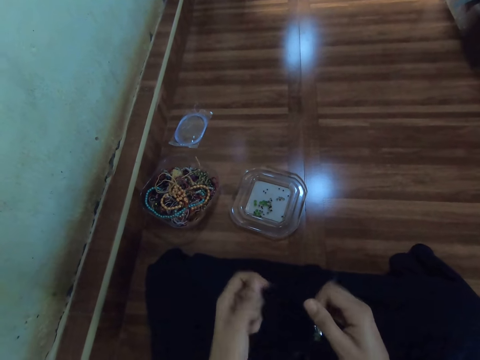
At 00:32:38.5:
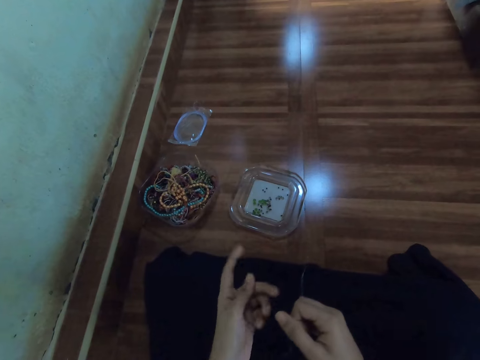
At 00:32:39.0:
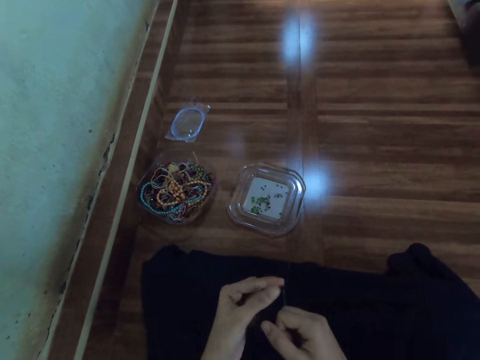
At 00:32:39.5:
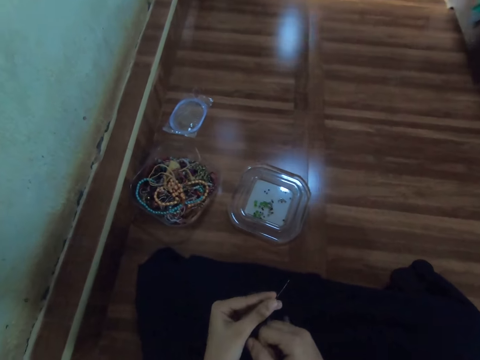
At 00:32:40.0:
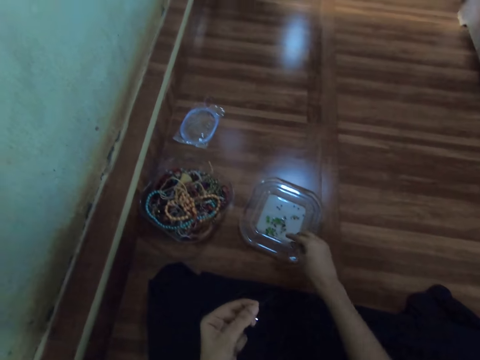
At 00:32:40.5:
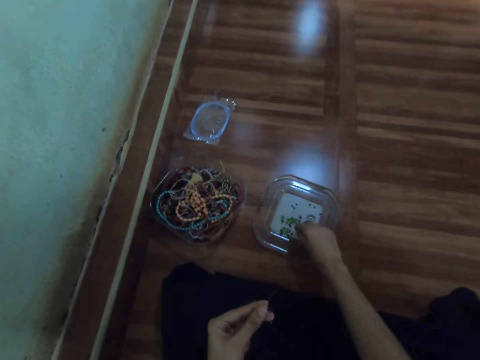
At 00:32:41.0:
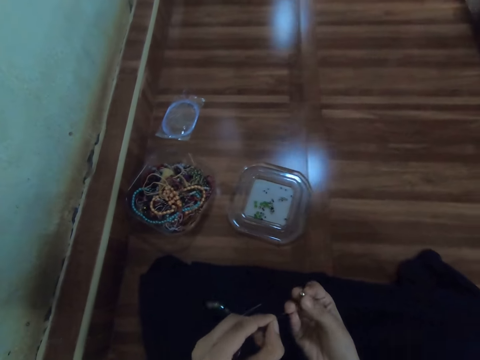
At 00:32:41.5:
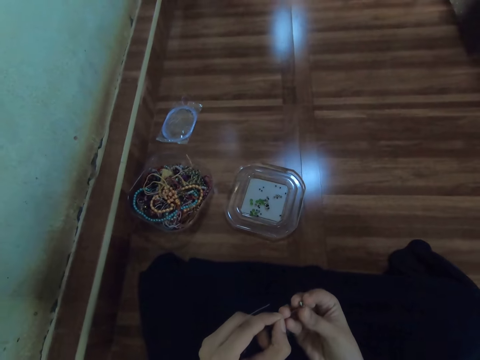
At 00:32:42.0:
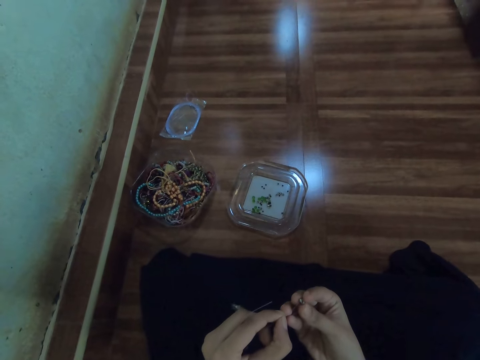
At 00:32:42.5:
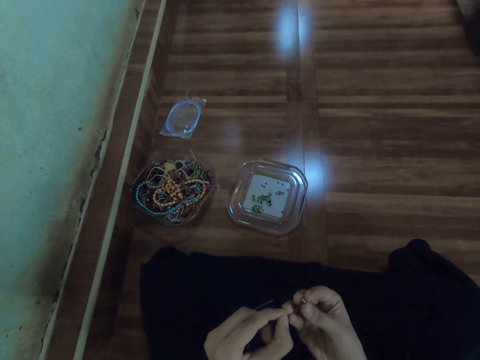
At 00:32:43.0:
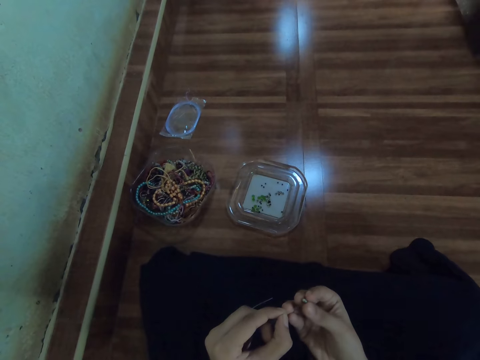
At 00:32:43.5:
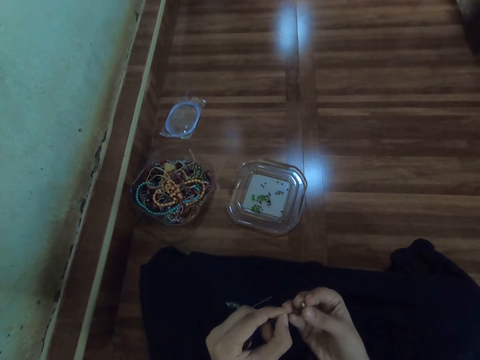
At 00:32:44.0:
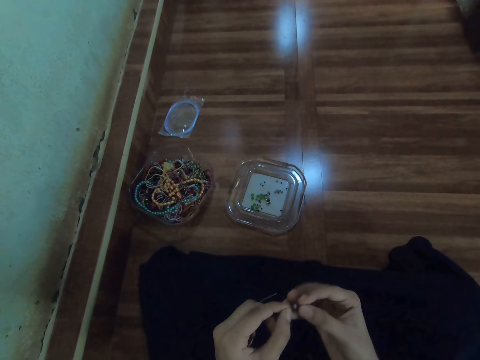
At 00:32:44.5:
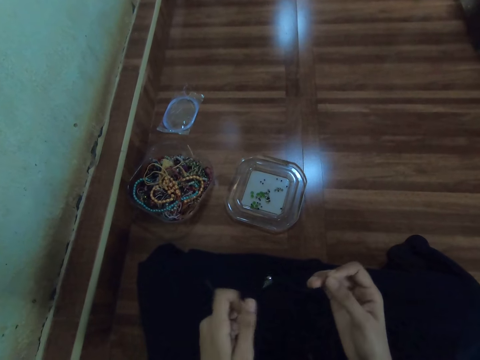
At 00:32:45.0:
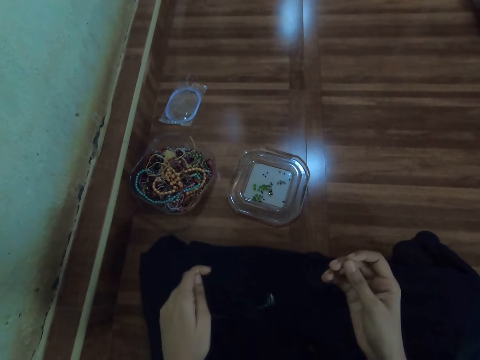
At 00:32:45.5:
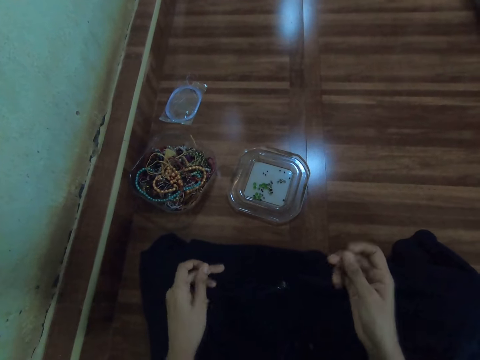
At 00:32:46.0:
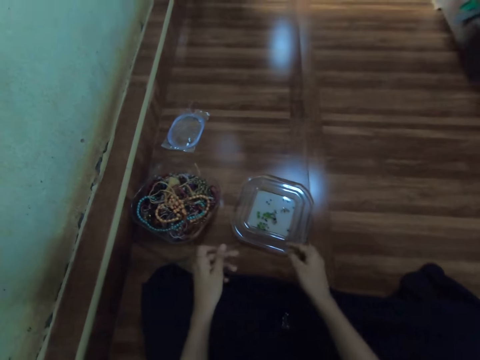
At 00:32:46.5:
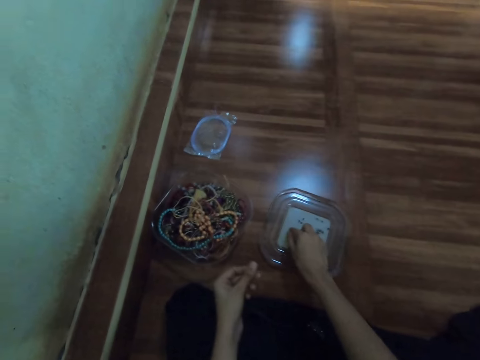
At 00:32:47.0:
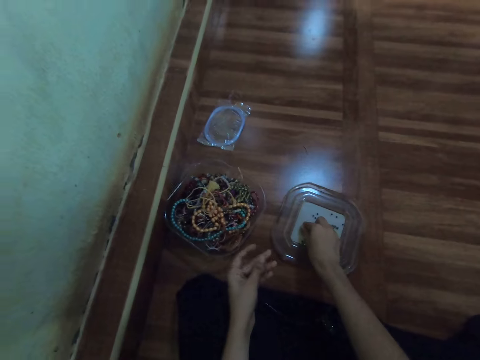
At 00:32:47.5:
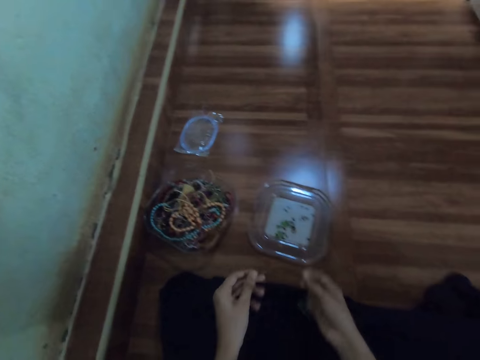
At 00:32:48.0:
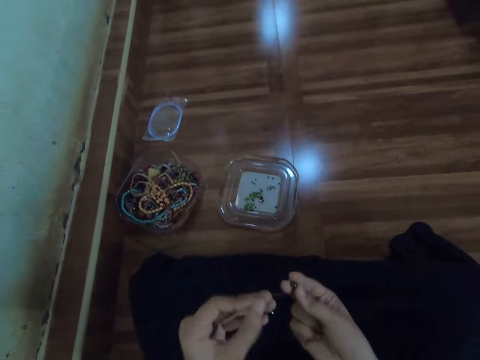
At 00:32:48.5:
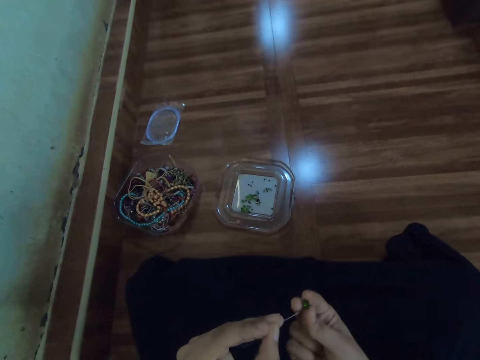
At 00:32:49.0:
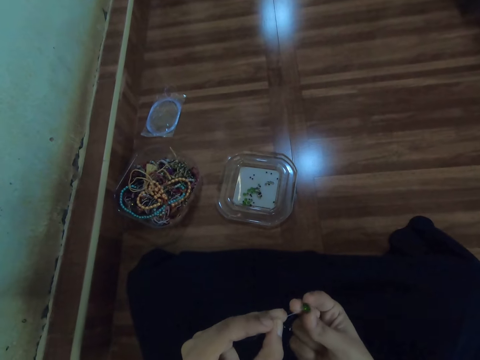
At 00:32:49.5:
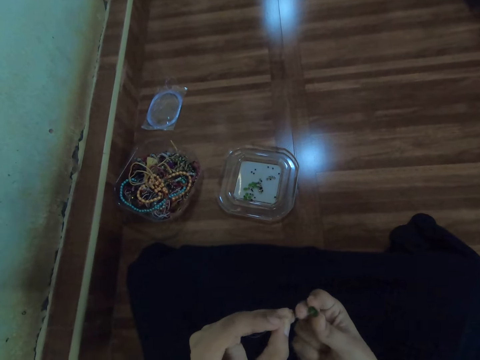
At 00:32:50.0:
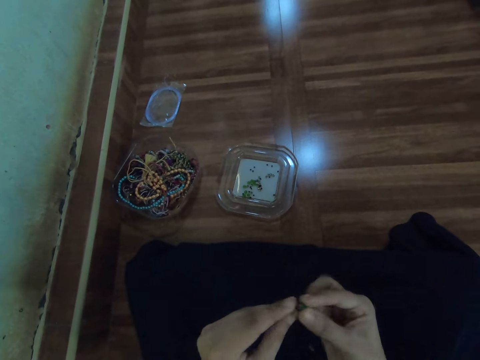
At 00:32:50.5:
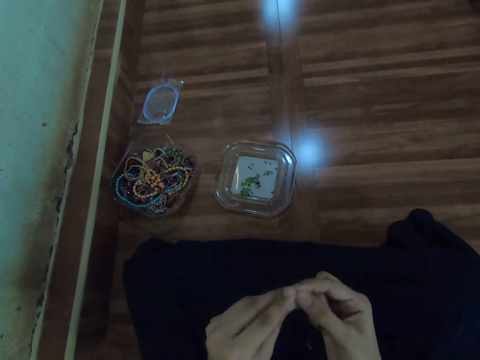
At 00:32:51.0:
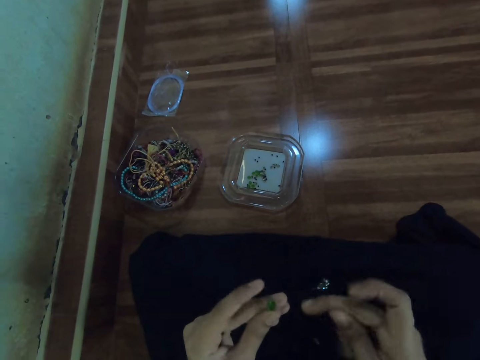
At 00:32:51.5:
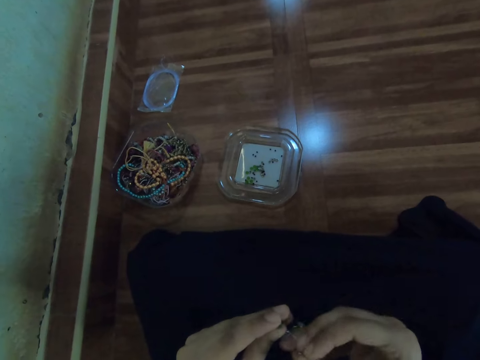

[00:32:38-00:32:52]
The camera wearer picks a bead from the bowl of beads on the floor with her right hand. She inserts the bead in the fishing line with her right hand. She picks the bead from the bowl of beads on the floor with her right hand. She inserts the bead in the fishing line with her right hand.

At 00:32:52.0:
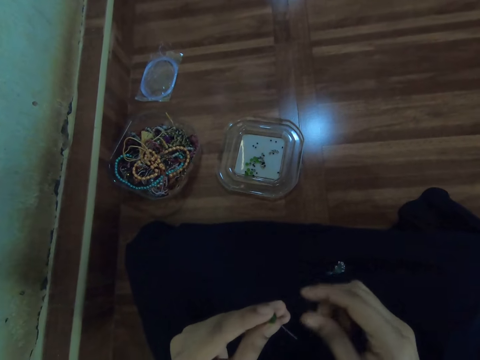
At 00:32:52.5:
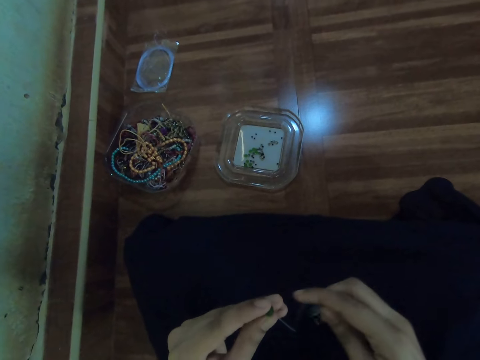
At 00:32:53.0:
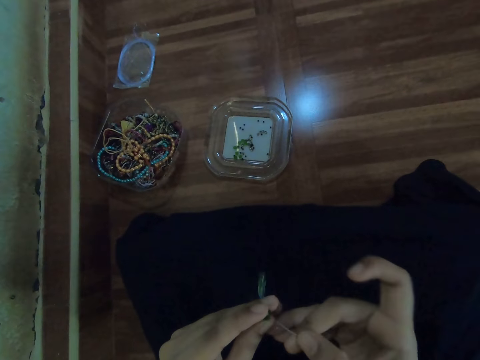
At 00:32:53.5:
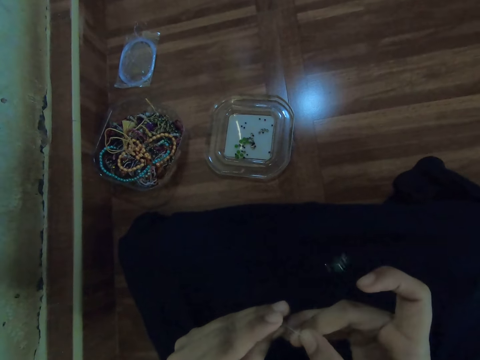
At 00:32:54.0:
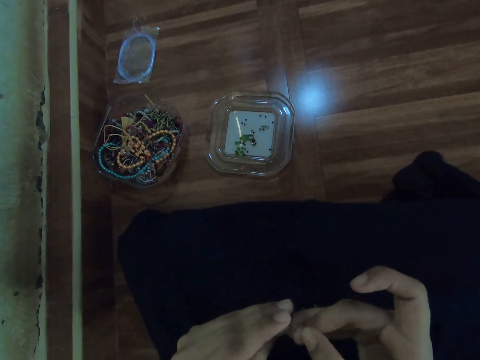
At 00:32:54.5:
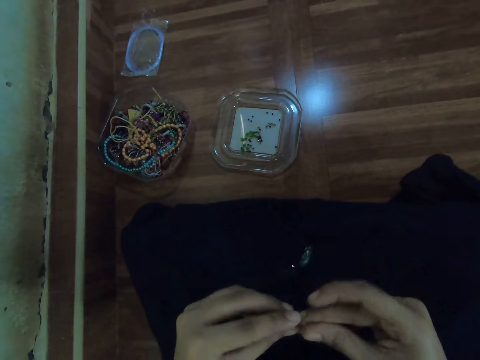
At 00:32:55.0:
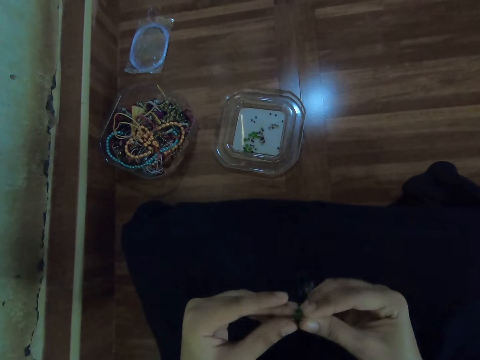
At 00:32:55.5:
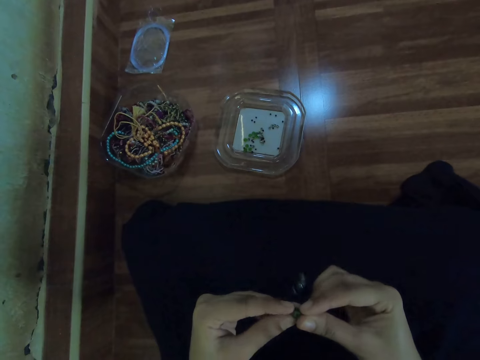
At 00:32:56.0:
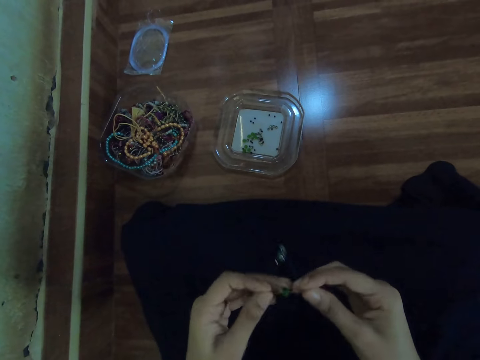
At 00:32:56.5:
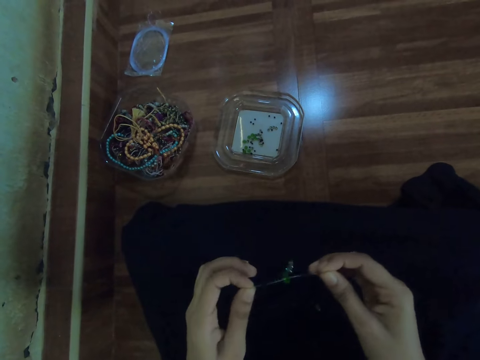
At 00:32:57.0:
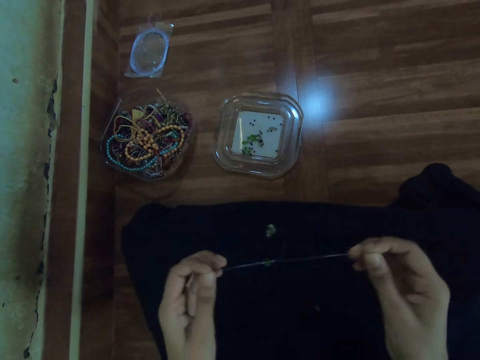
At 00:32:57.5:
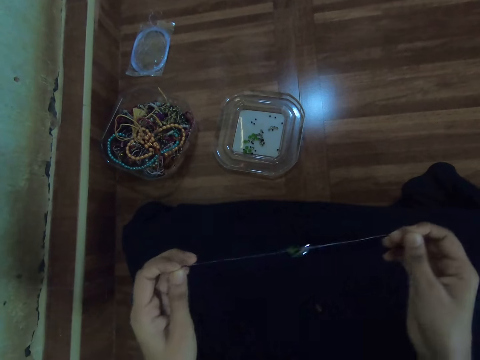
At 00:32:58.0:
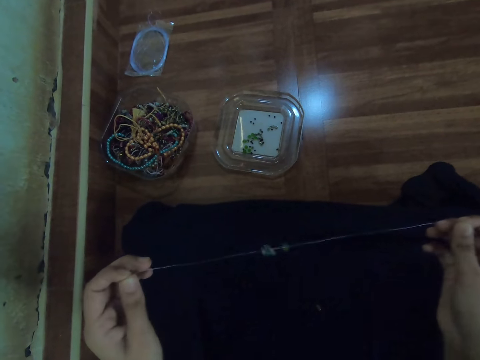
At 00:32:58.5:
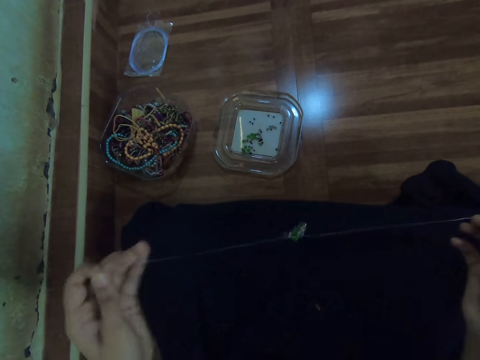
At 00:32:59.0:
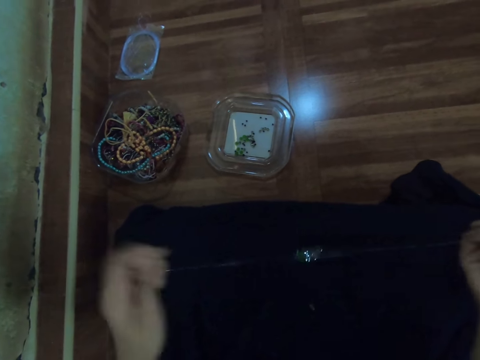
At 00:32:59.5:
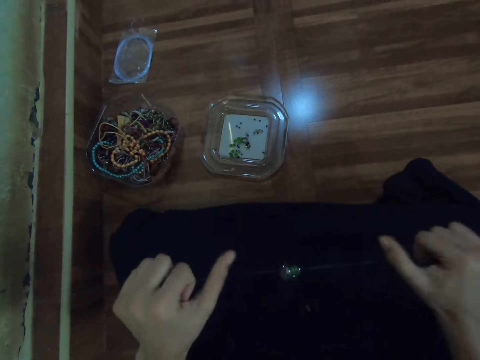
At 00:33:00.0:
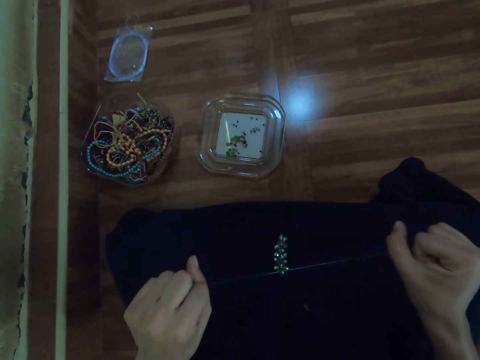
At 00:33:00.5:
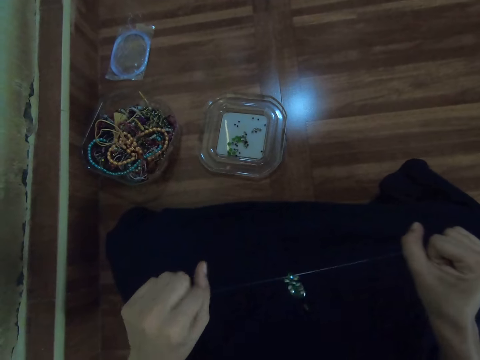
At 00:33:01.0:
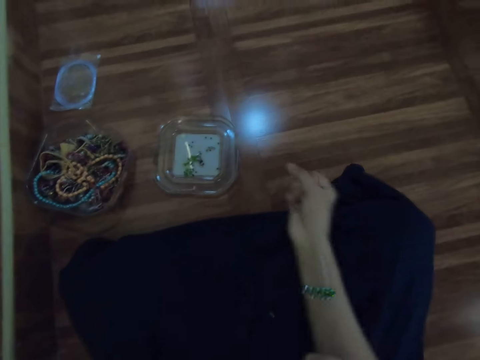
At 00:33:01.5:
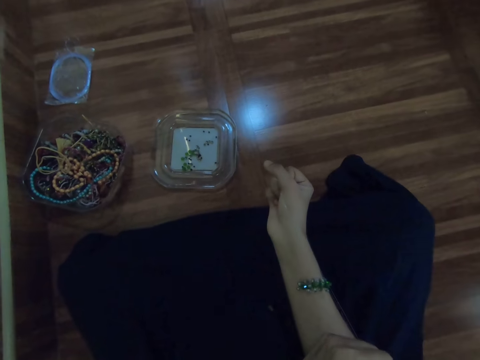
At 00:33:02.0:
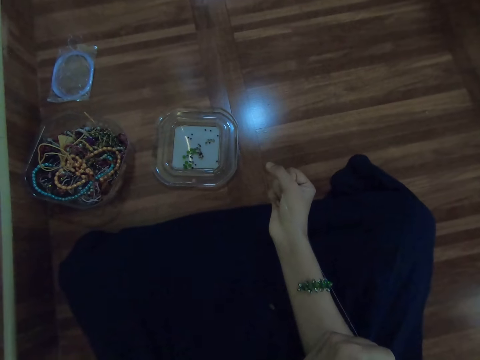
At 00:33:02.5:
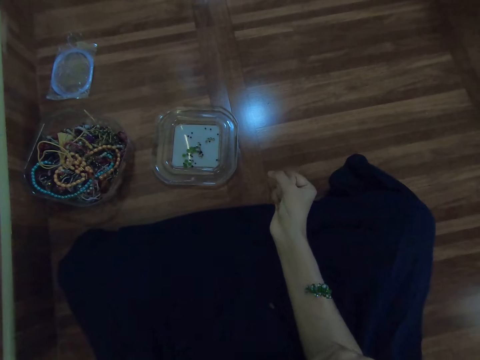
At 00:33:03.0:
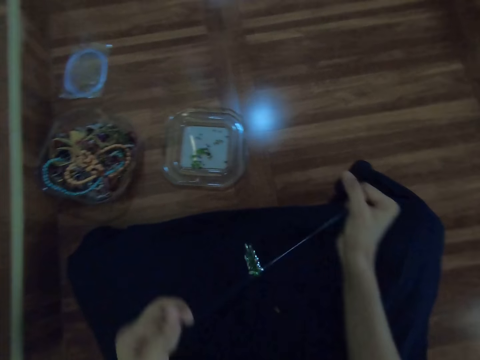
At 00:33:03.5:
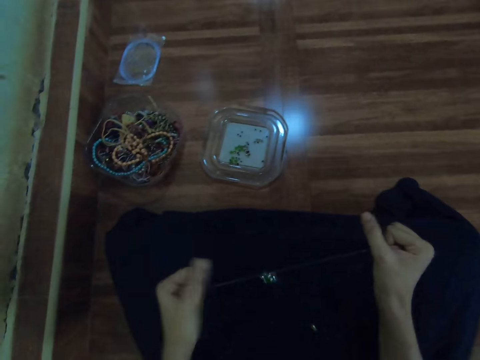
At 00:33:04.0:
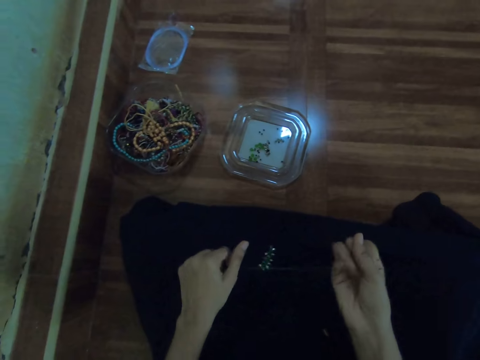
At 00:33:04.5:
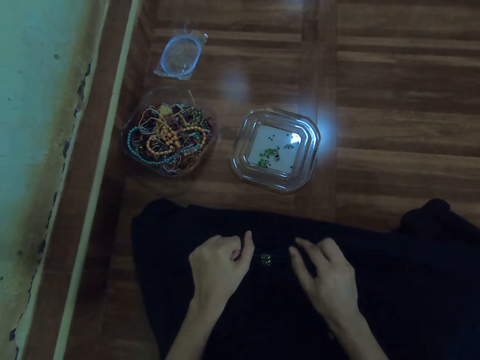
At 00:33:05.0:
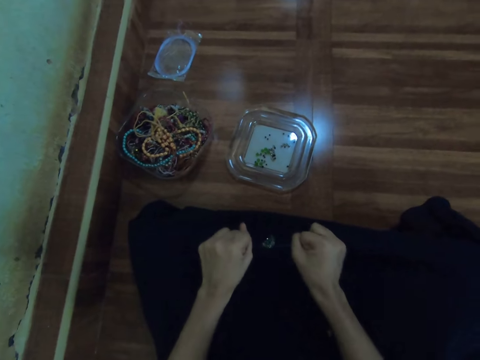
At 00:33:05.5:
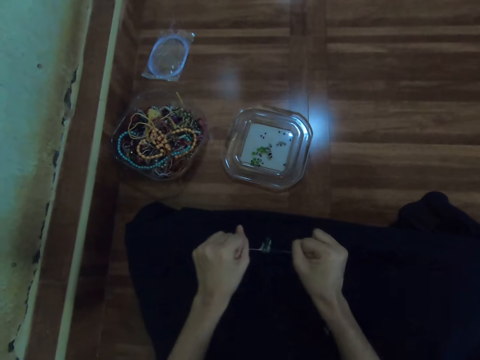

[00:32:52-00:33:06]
The camera wearer inserts the fishing line into the bead with her right hand. She tightens the fishing line with both hands.
